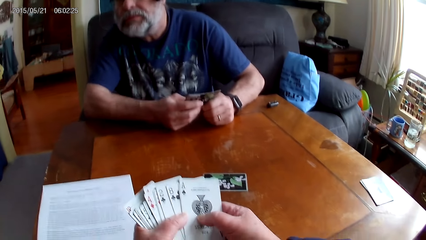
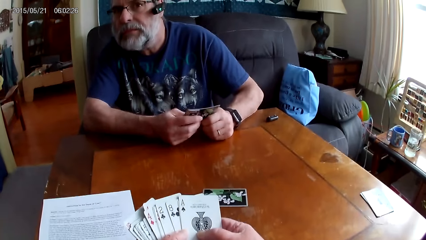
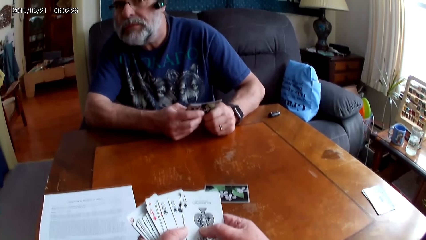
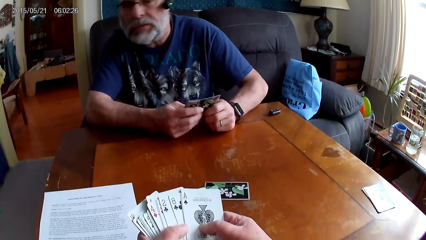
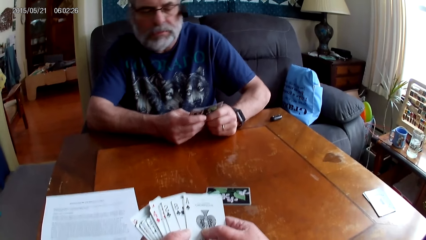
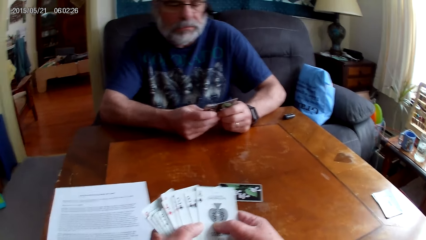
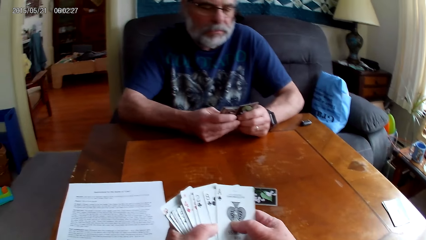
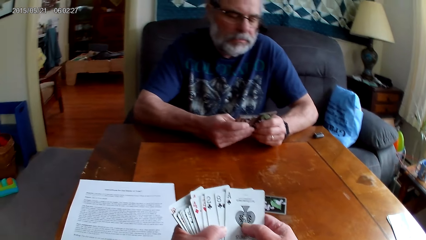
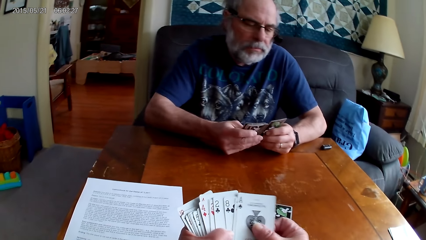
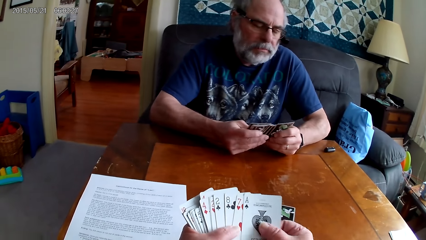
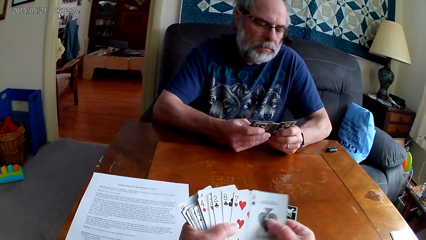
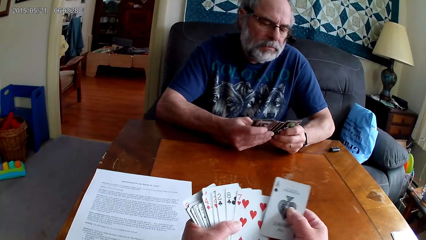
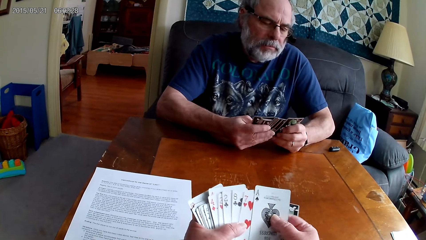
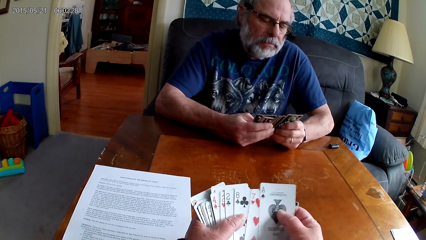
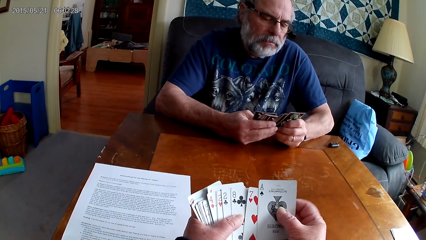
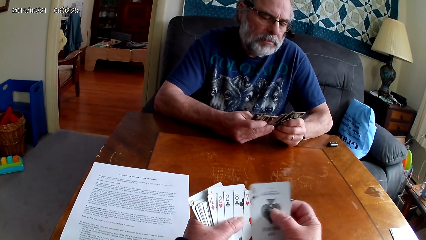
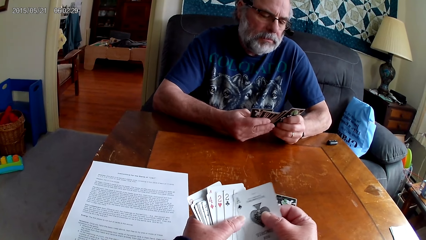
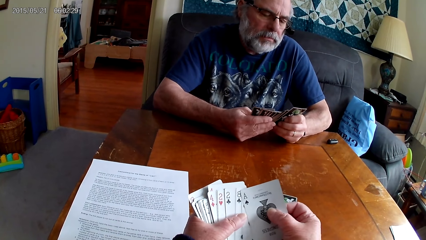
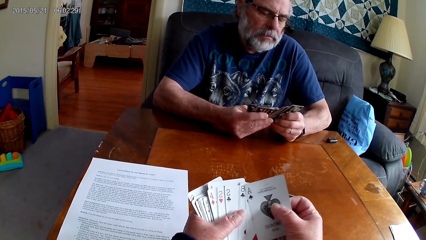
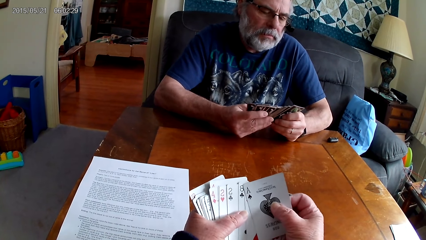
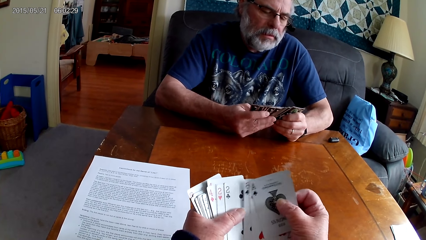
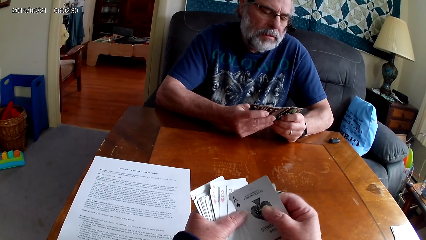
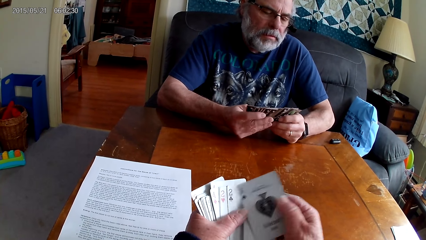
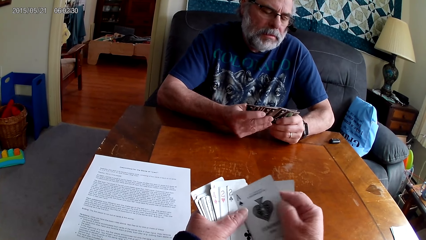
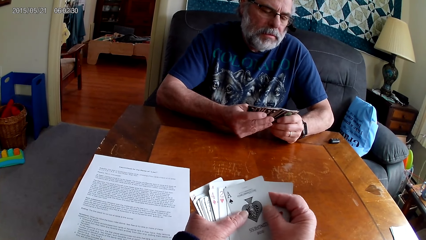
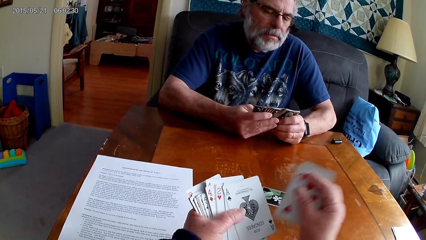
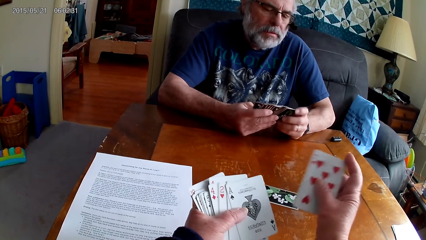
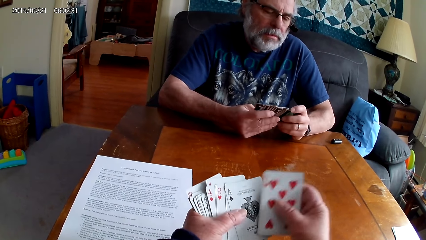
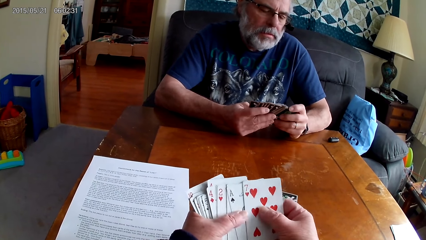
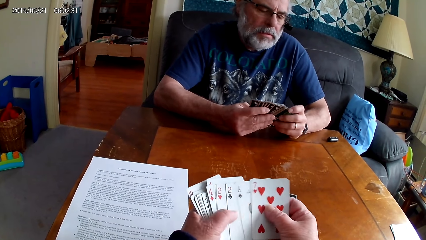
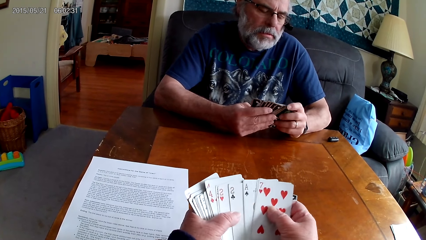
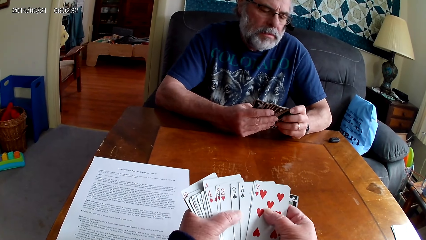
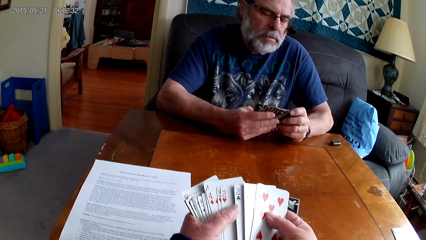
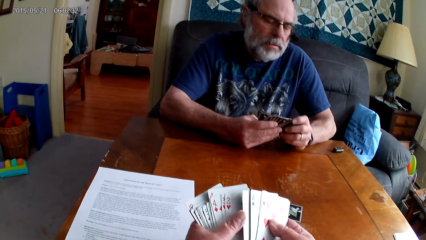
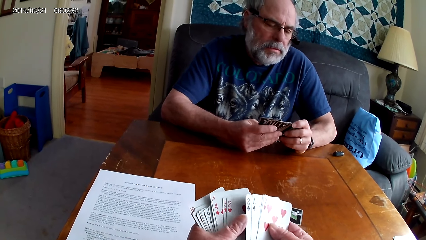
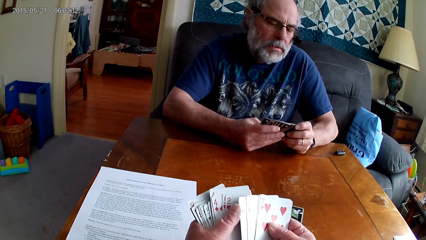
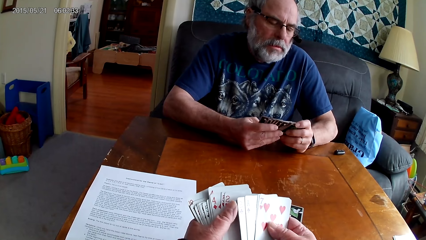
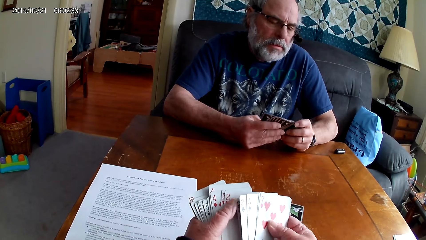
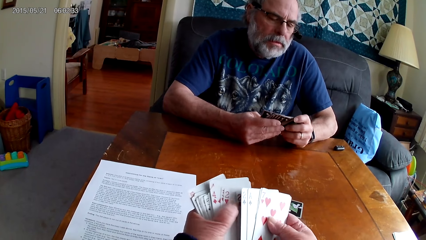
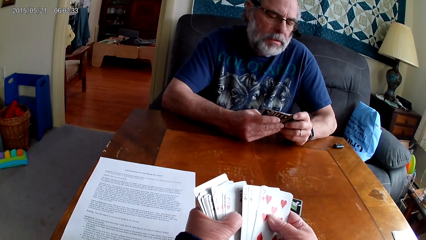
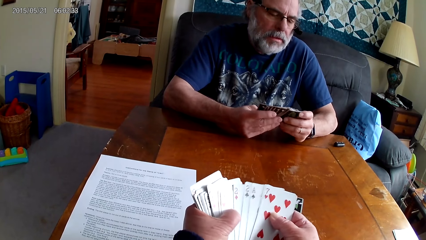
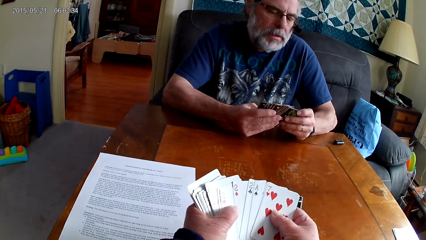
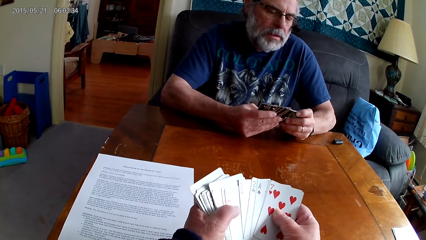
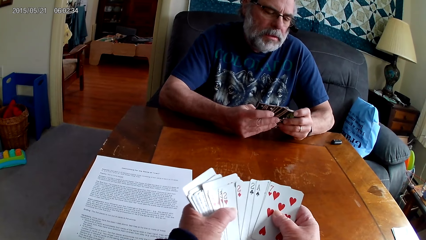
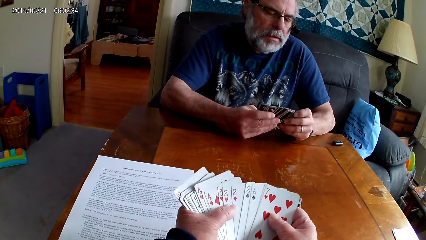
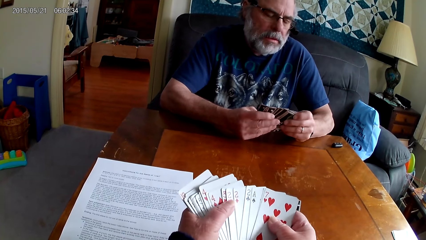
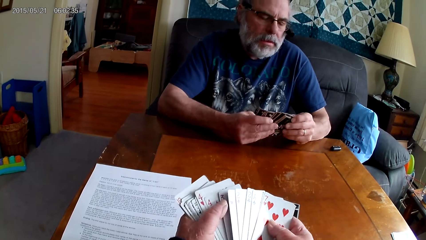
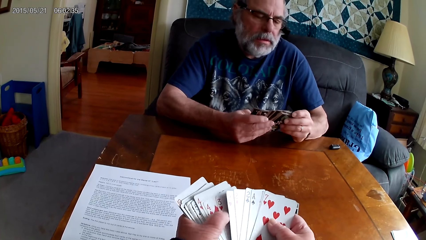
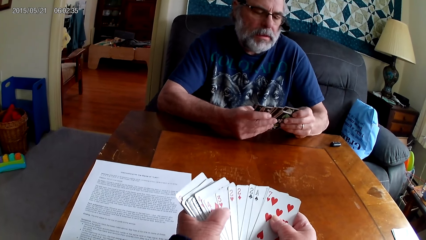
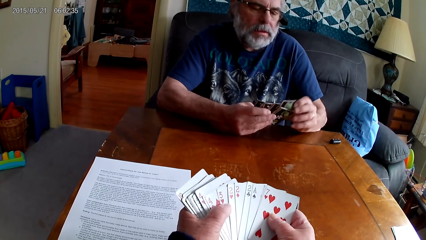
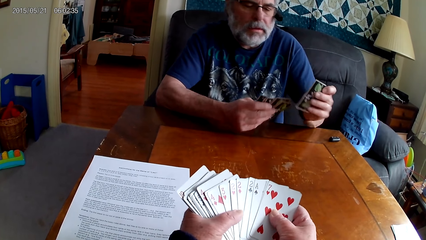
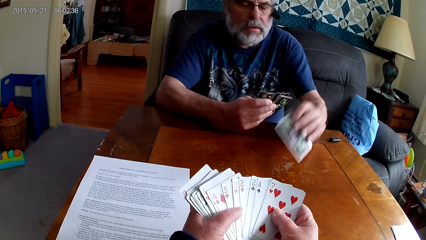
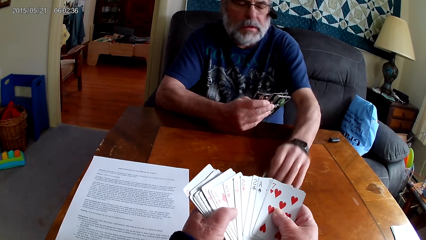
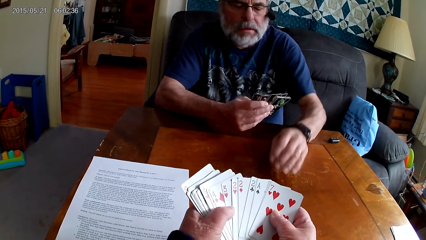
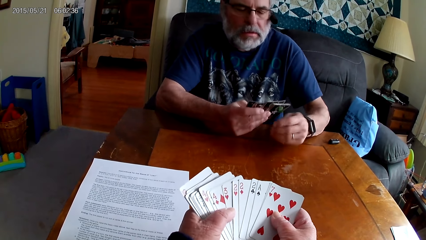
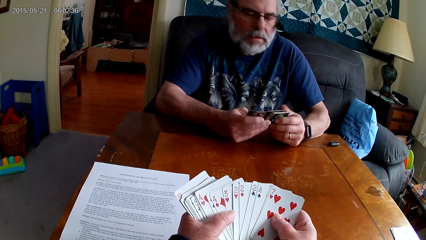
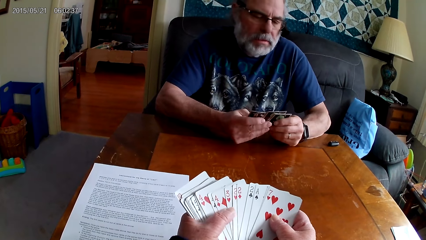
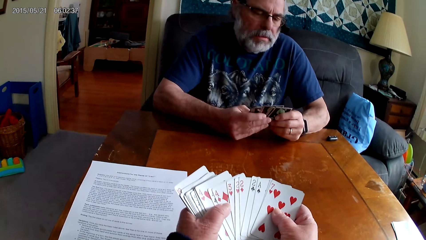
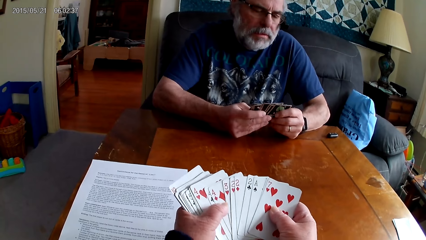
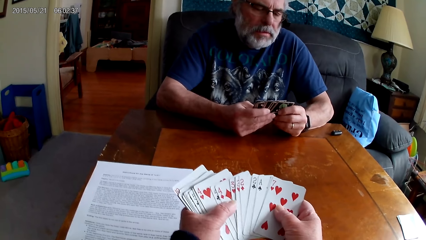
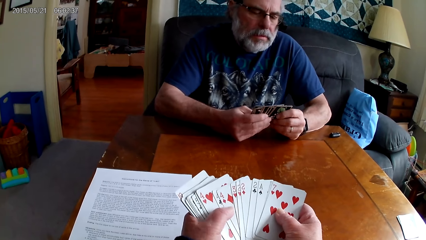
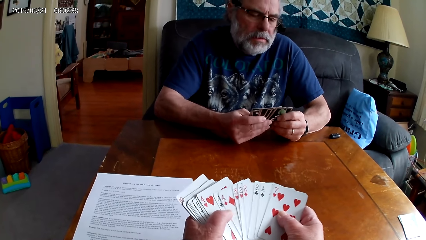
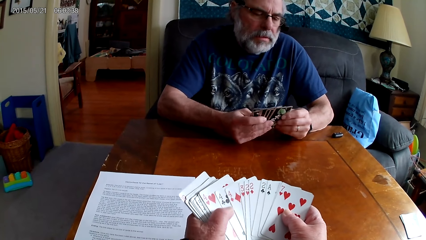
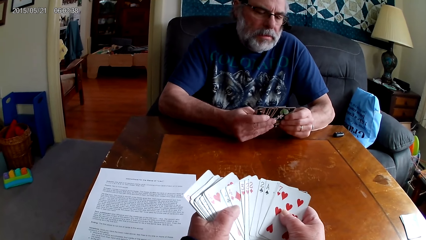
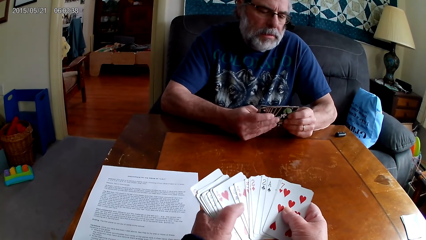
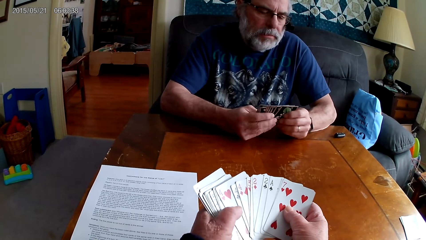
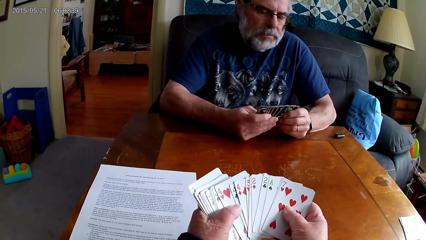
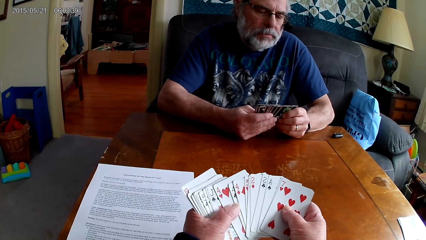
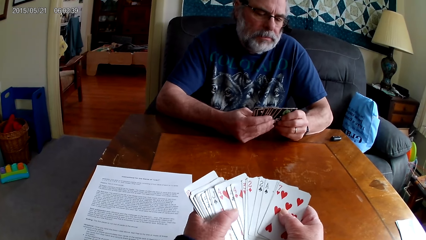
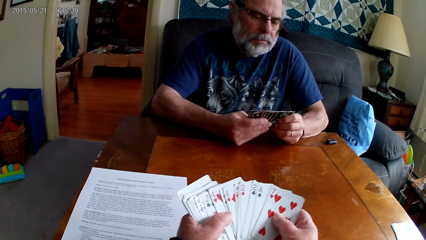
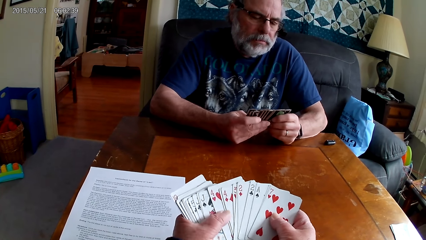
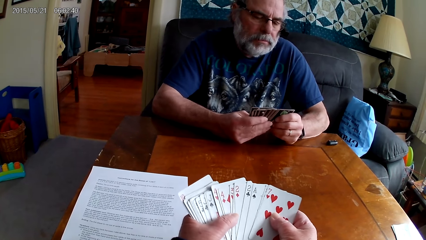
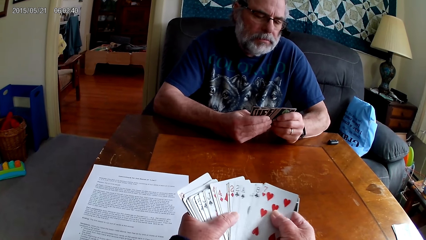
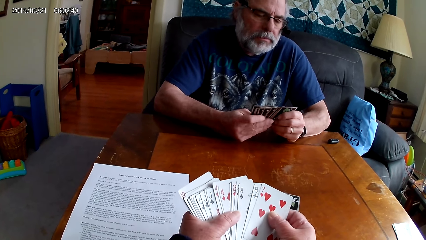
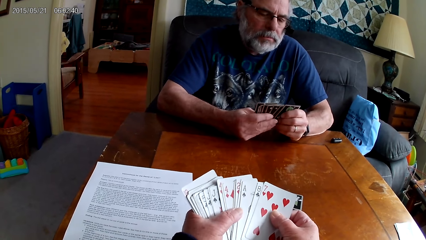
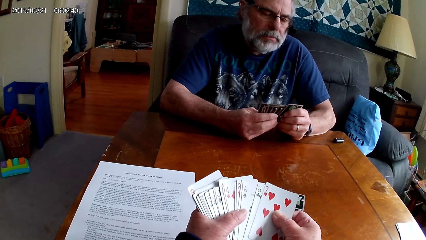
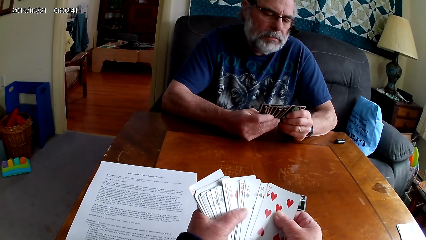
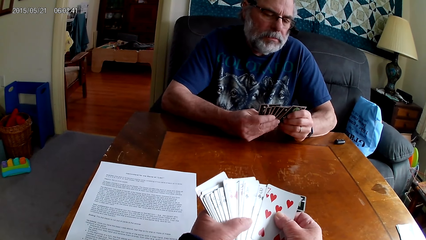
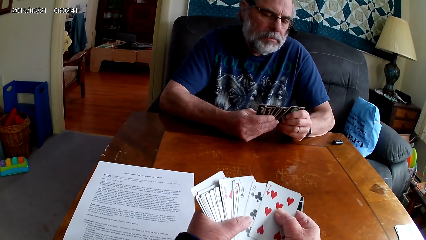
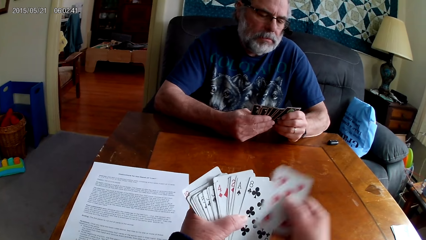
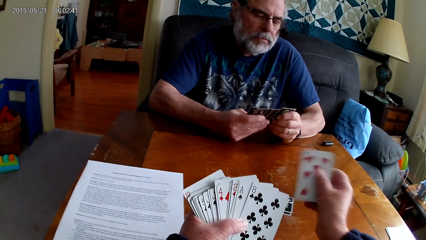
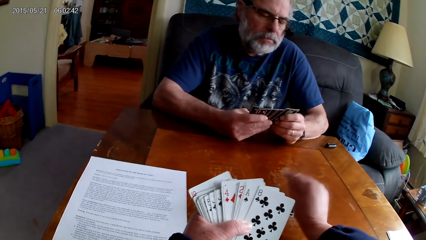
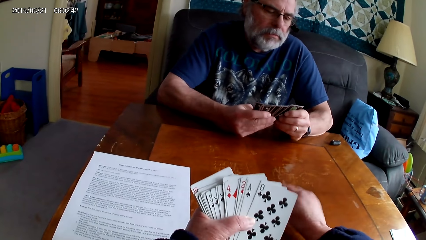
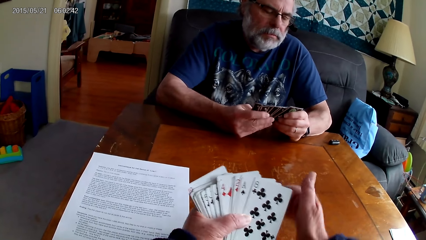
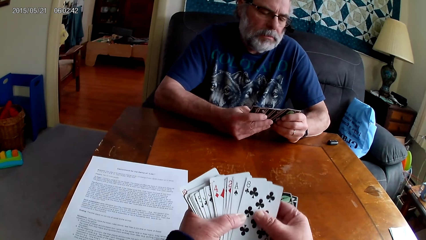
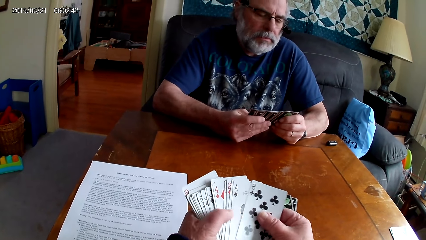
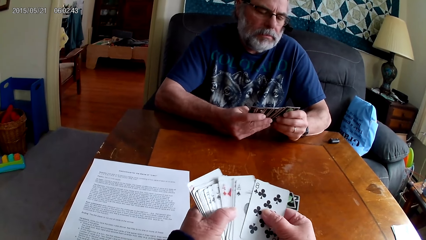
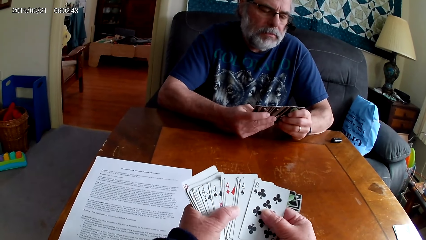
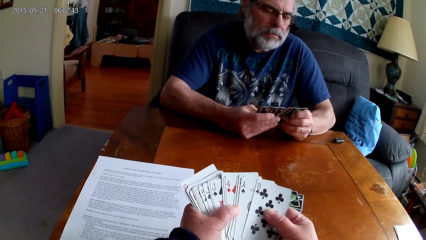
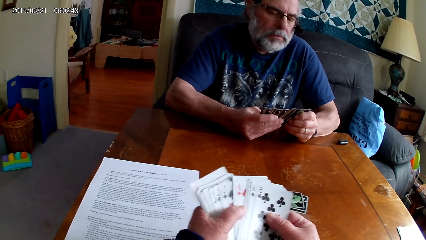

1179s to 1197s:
A man puts a card on the table. The camera wearer arranges cards. They put a card on the table.
